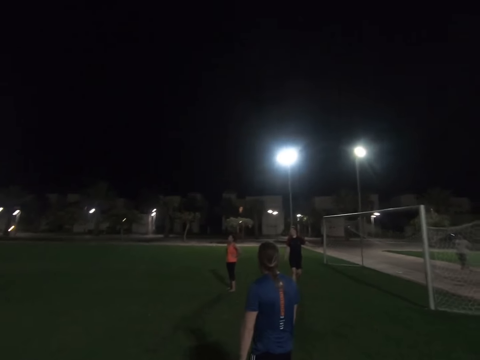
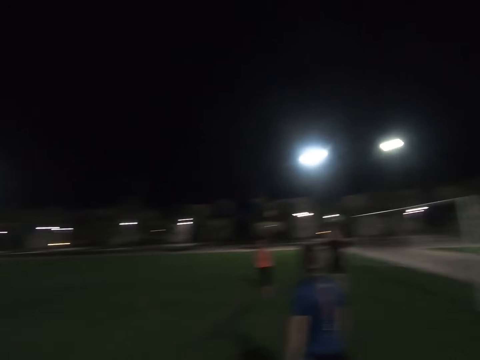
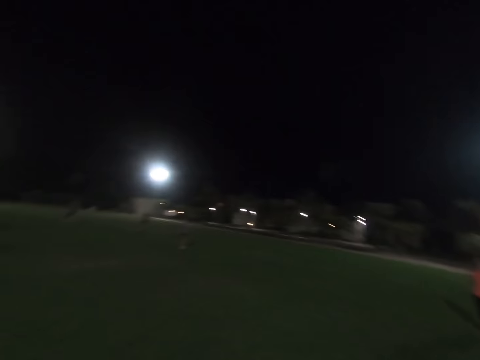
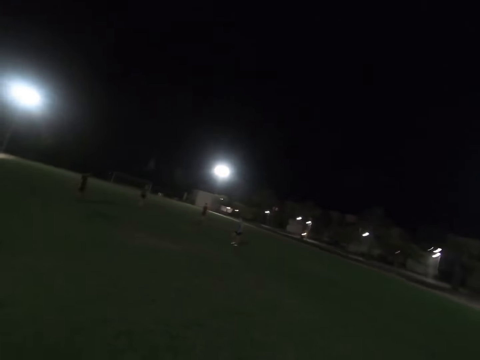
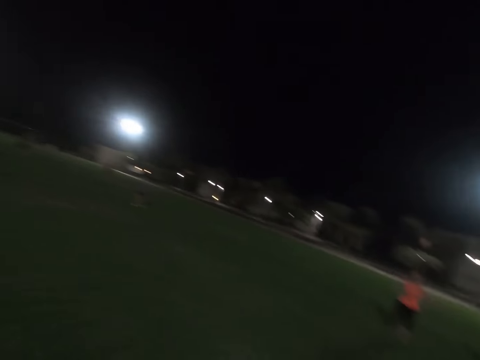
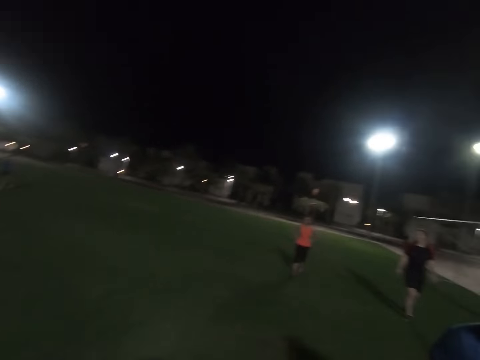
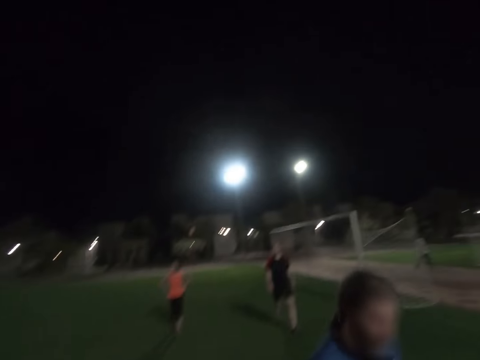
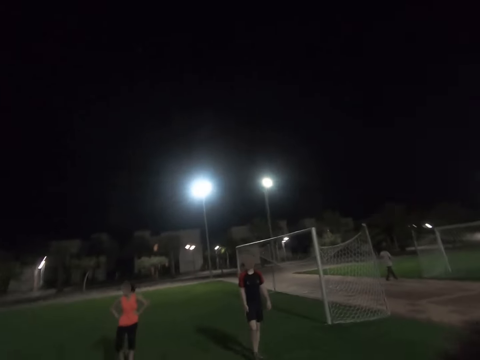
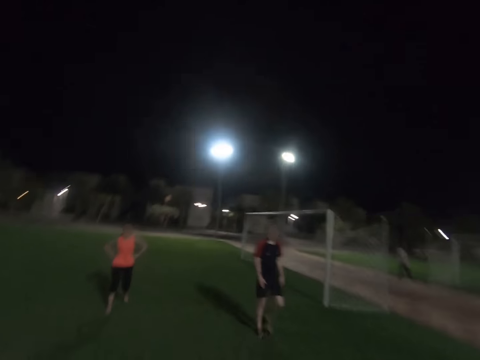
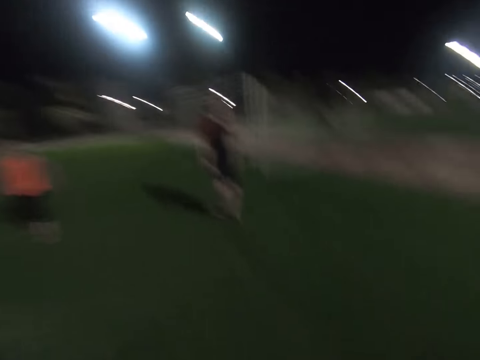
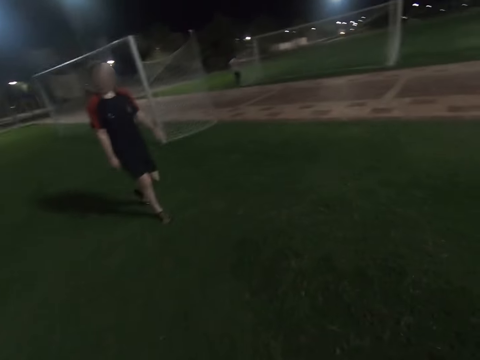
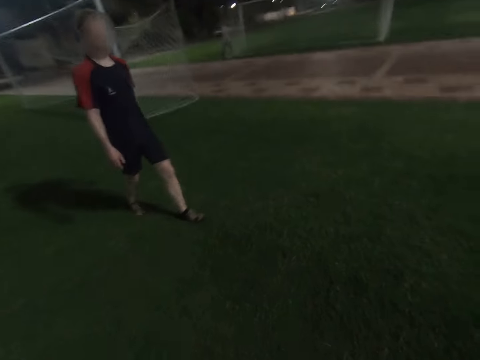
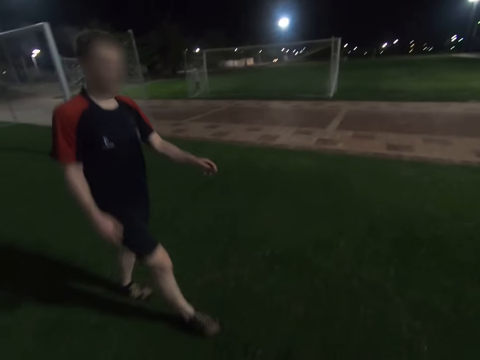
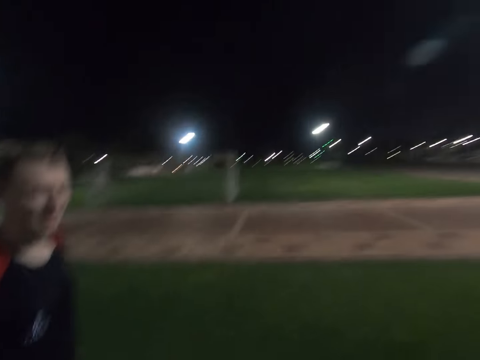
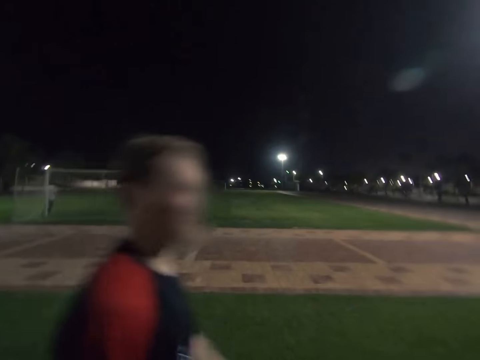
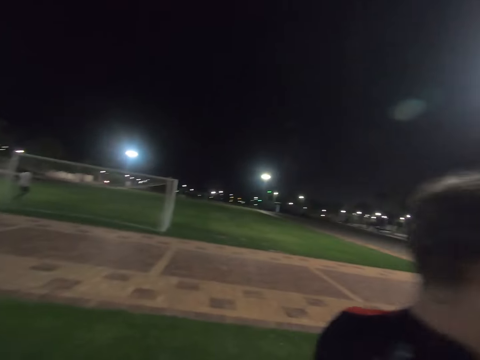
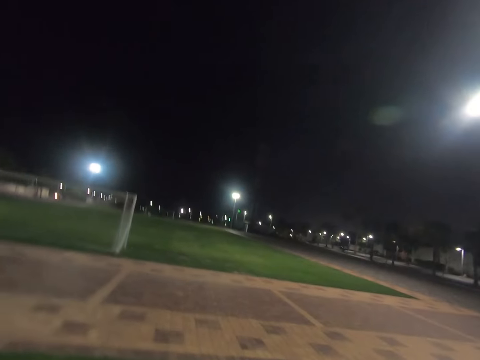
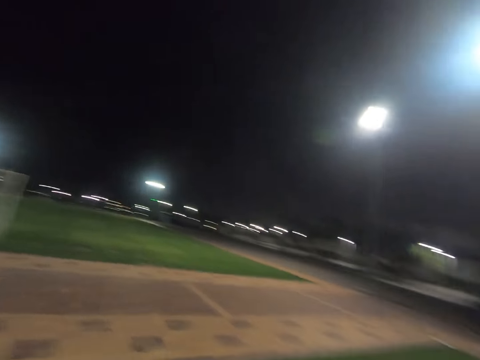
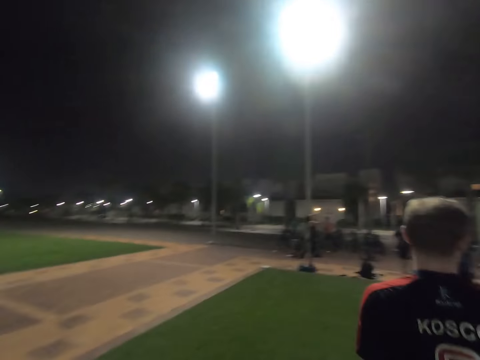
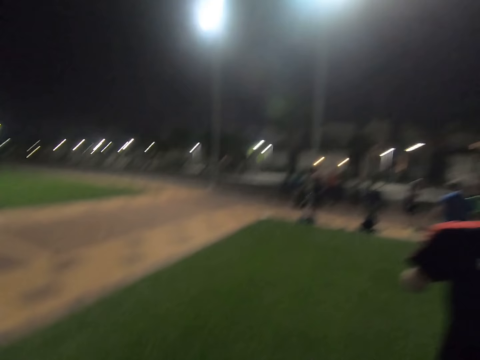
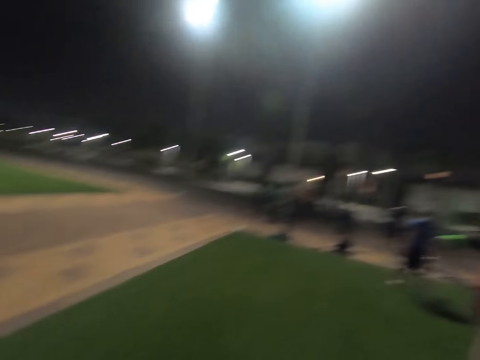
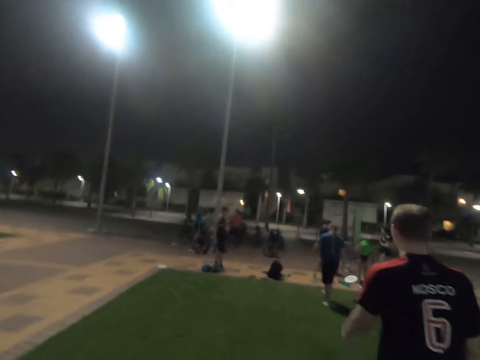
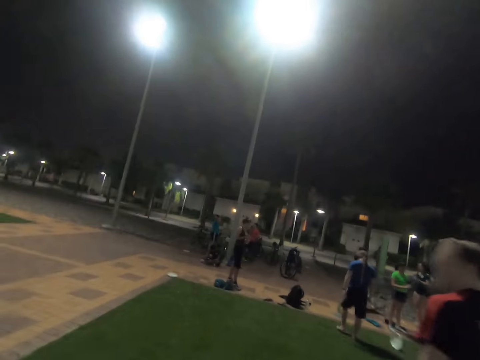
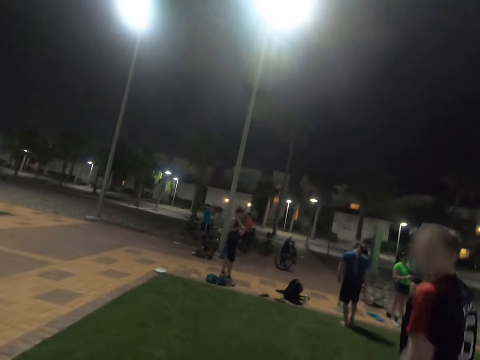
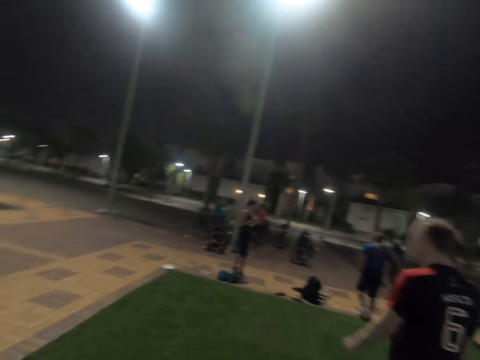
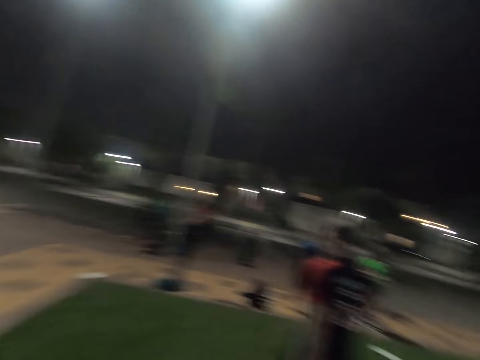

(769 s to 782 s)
A man walks around the field. Another man walks around the field.

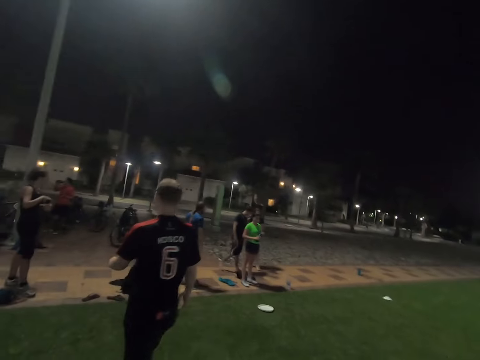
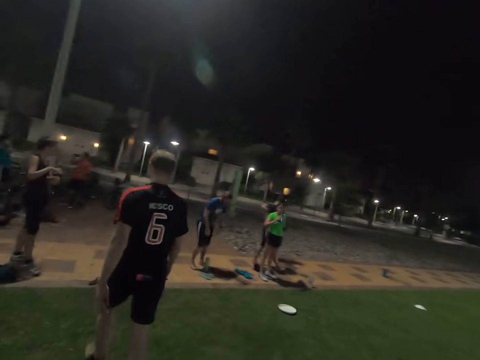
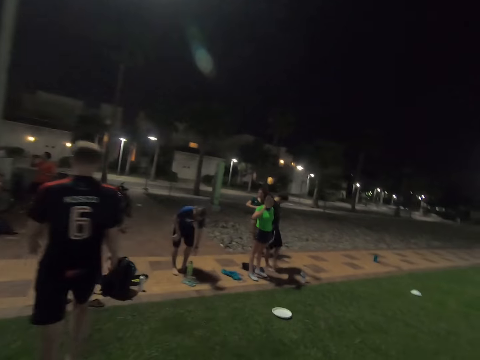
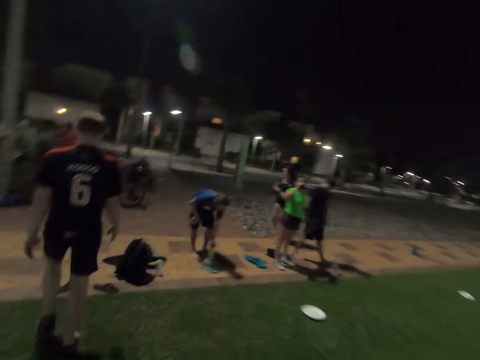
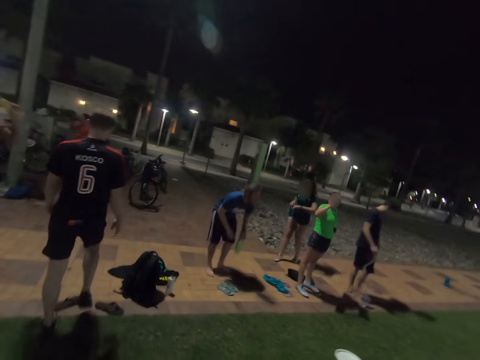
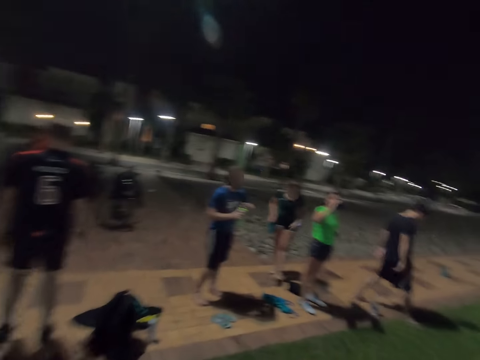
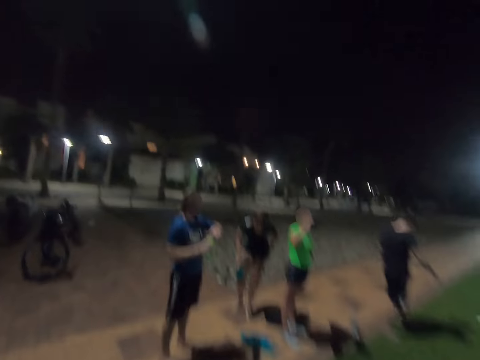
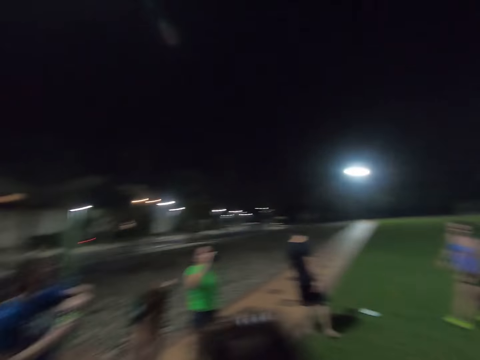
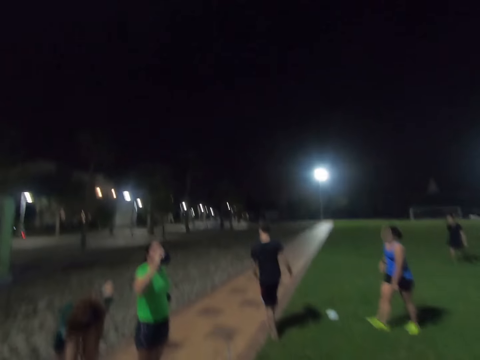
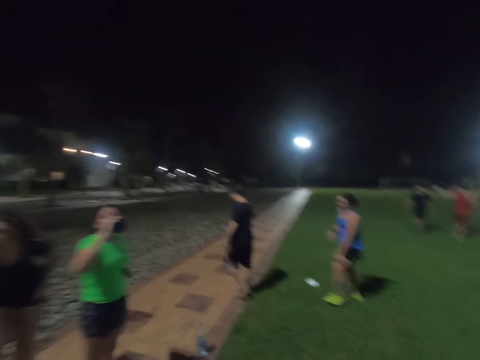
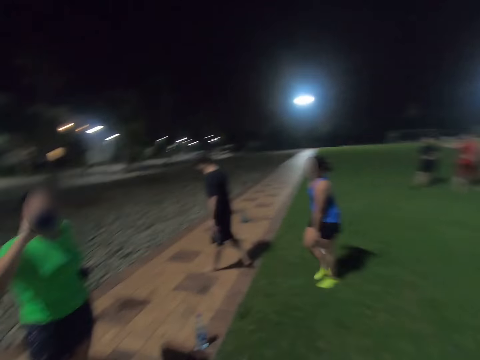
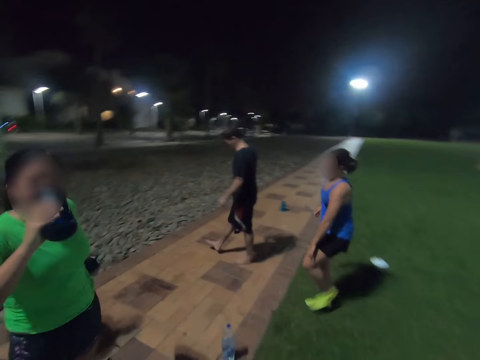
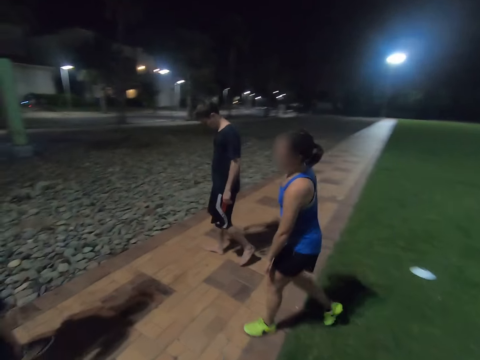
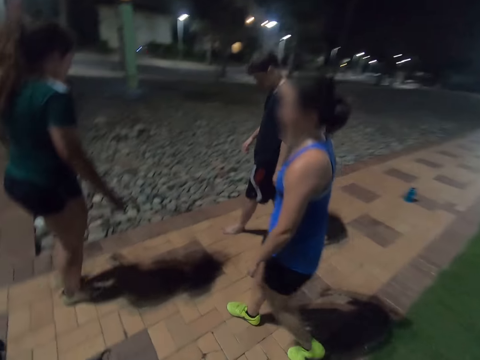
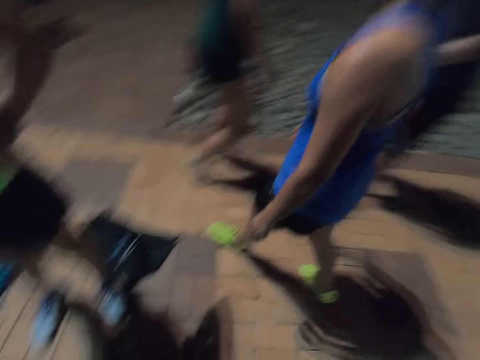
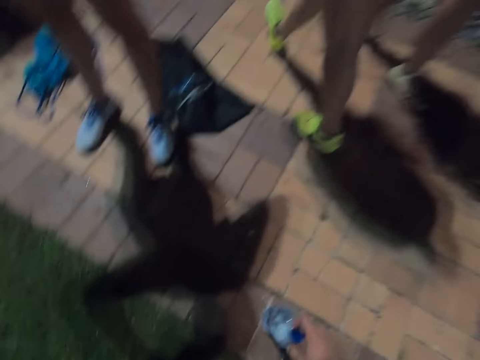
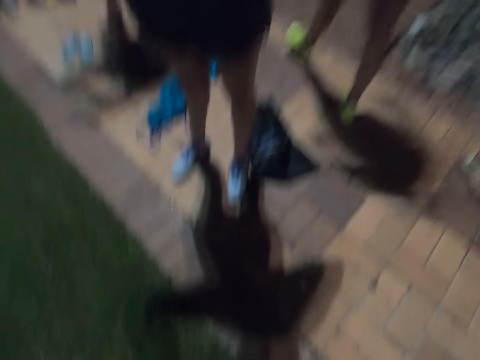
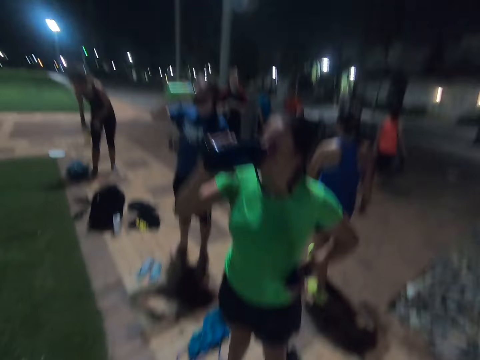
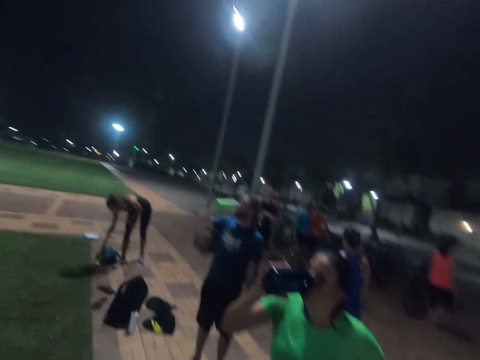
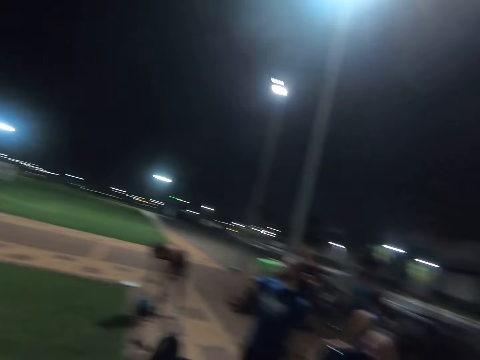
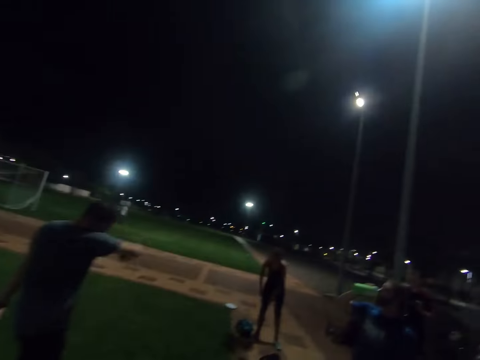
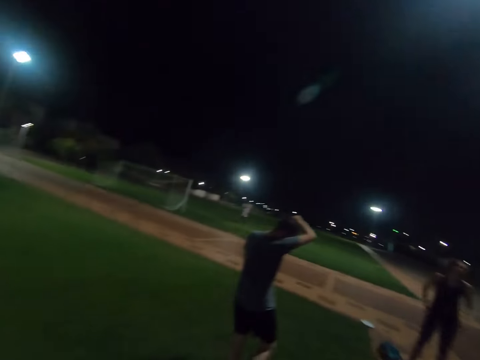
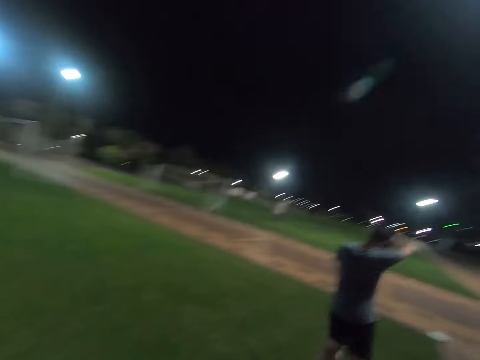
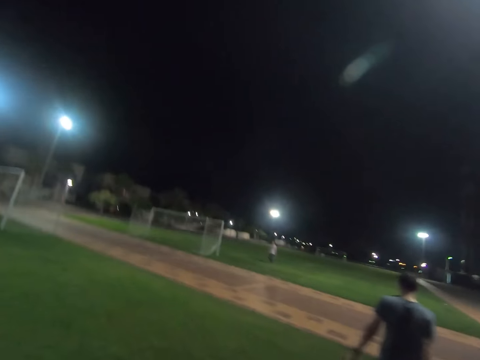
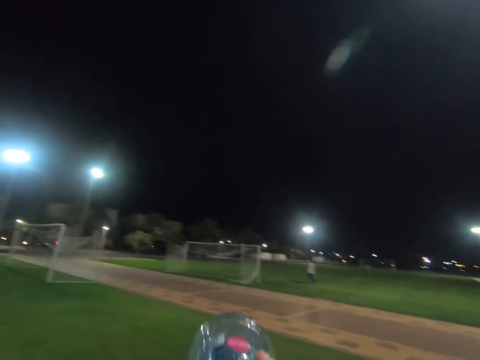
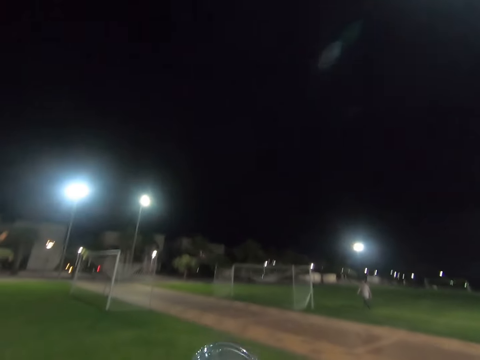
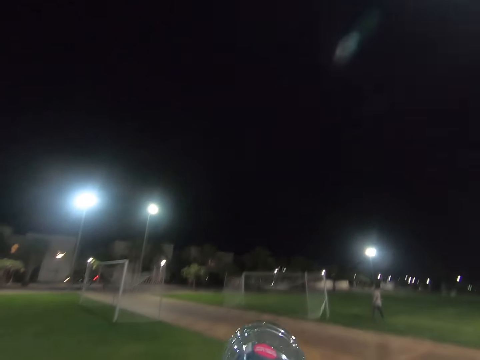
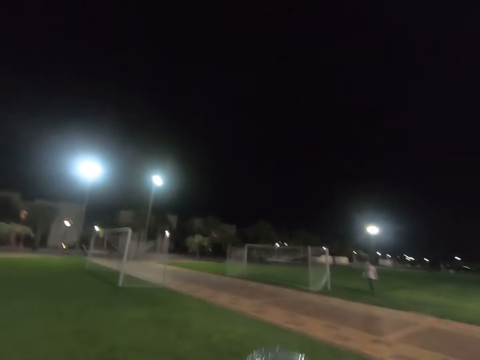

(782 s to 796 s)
A man picks up a bottle of water. A lady walks around the field. The camera wearer picks up a bottle of water. They drink some water.
